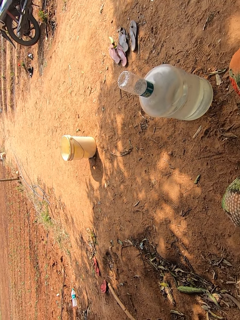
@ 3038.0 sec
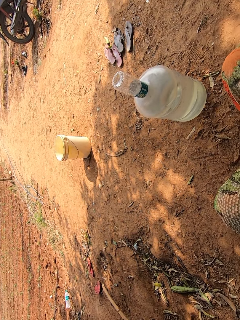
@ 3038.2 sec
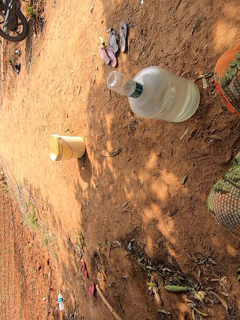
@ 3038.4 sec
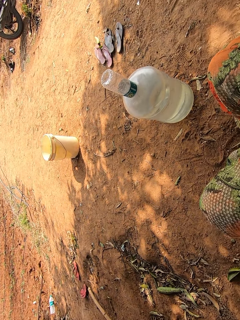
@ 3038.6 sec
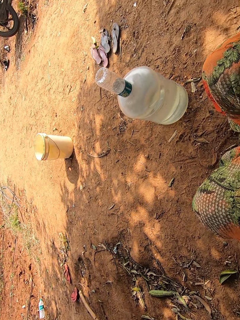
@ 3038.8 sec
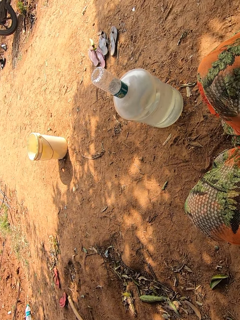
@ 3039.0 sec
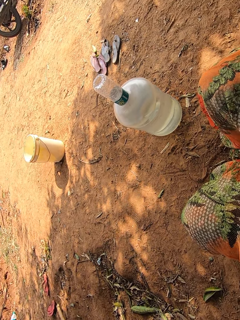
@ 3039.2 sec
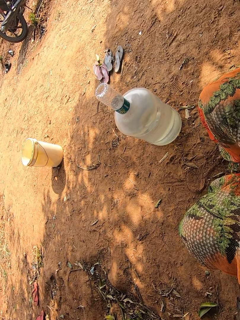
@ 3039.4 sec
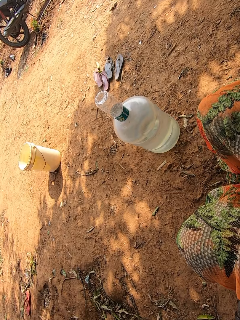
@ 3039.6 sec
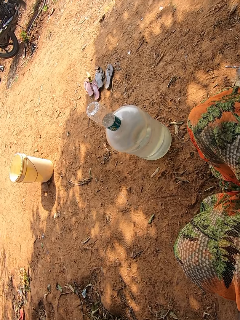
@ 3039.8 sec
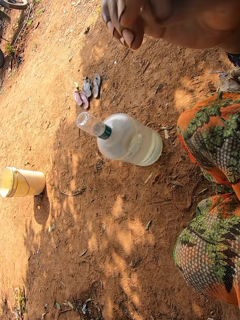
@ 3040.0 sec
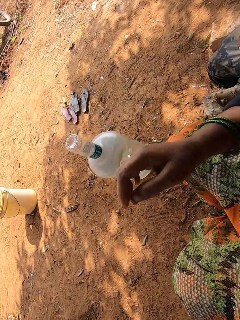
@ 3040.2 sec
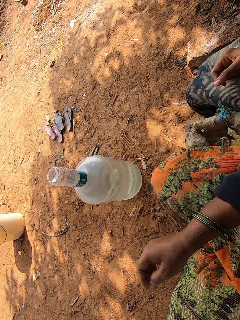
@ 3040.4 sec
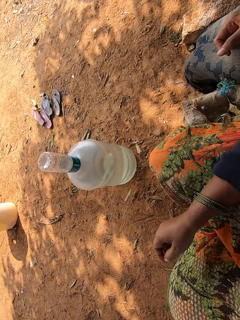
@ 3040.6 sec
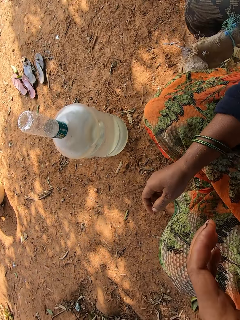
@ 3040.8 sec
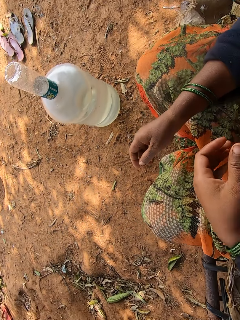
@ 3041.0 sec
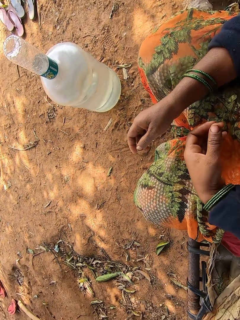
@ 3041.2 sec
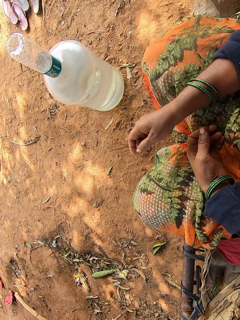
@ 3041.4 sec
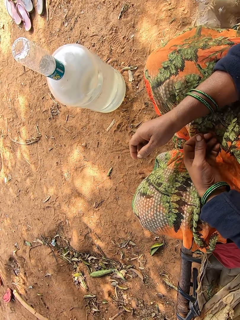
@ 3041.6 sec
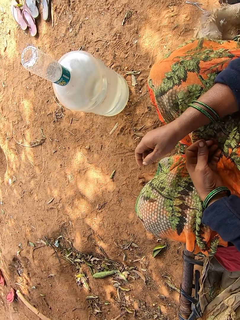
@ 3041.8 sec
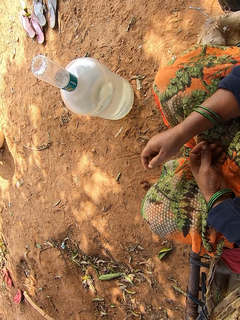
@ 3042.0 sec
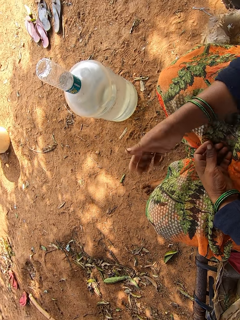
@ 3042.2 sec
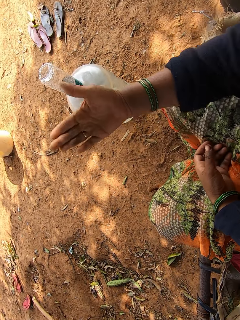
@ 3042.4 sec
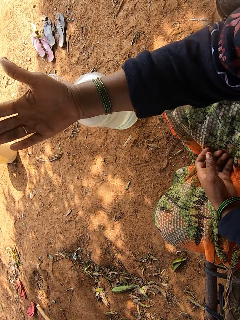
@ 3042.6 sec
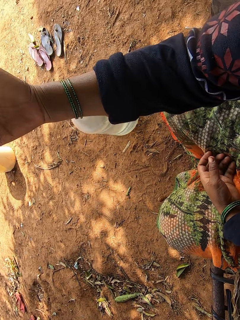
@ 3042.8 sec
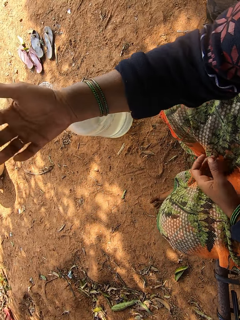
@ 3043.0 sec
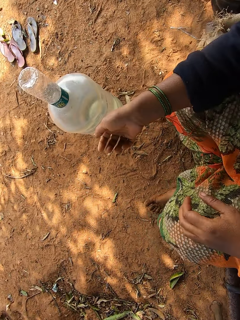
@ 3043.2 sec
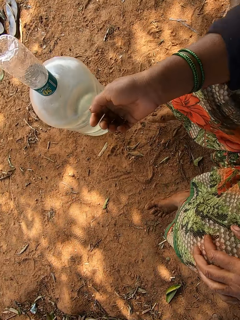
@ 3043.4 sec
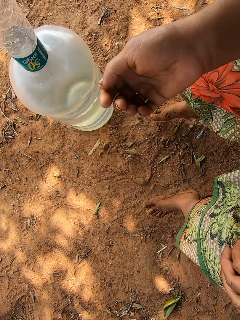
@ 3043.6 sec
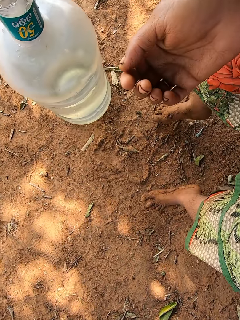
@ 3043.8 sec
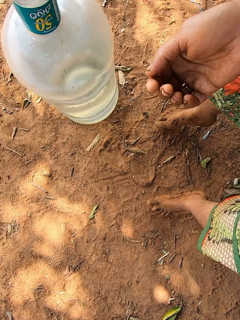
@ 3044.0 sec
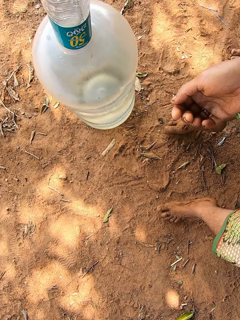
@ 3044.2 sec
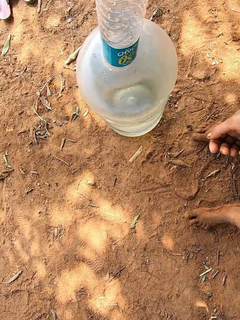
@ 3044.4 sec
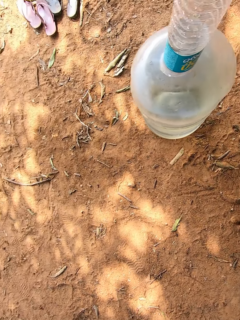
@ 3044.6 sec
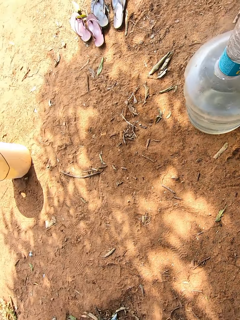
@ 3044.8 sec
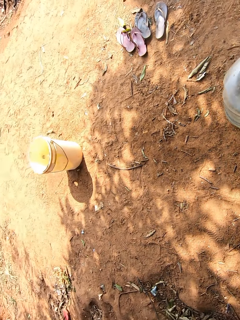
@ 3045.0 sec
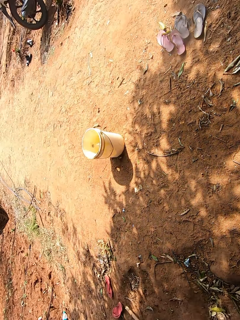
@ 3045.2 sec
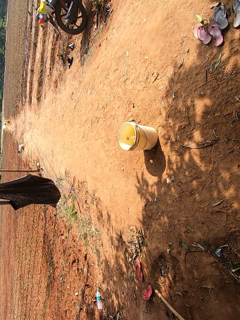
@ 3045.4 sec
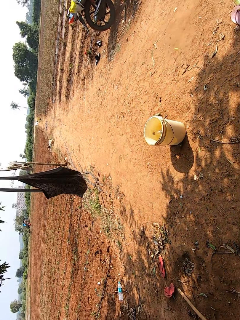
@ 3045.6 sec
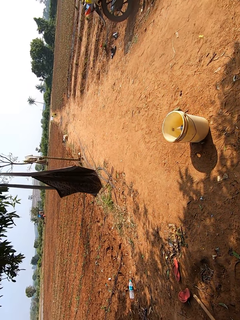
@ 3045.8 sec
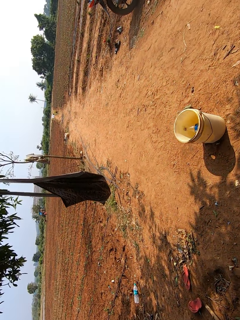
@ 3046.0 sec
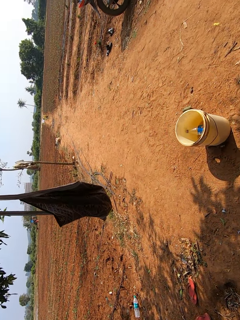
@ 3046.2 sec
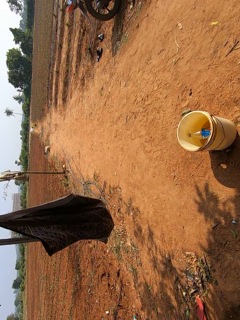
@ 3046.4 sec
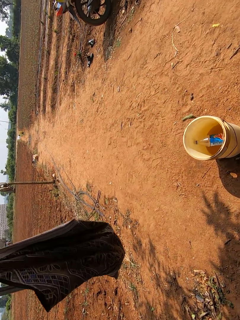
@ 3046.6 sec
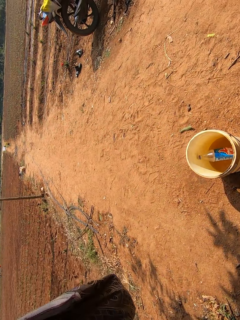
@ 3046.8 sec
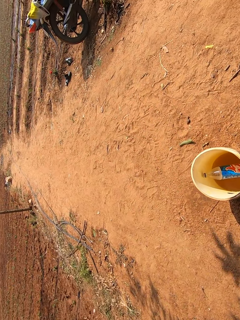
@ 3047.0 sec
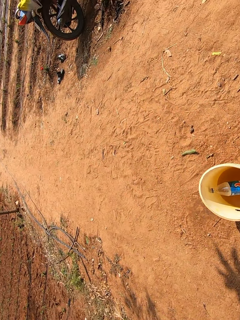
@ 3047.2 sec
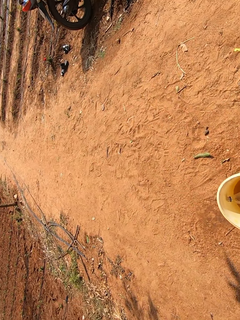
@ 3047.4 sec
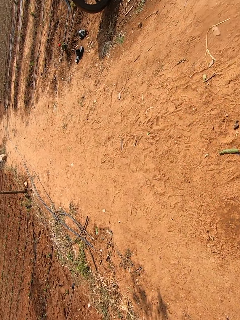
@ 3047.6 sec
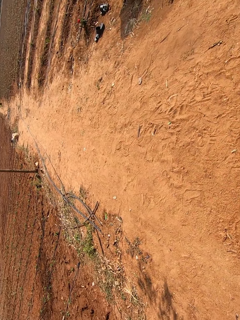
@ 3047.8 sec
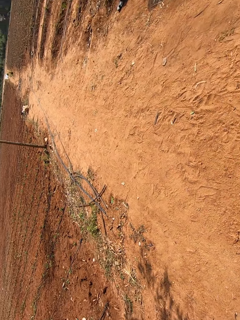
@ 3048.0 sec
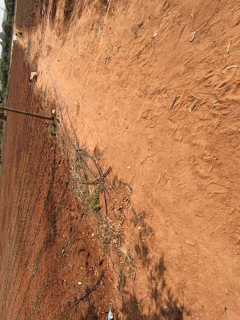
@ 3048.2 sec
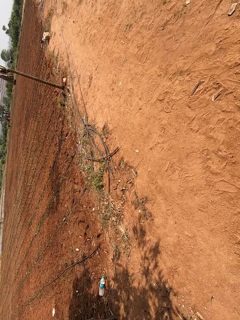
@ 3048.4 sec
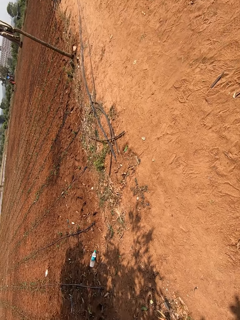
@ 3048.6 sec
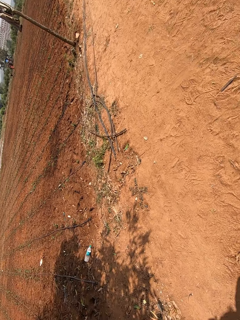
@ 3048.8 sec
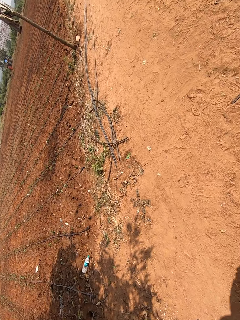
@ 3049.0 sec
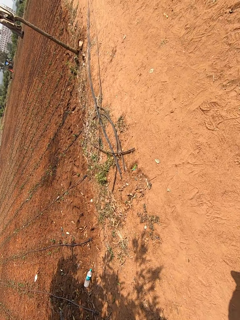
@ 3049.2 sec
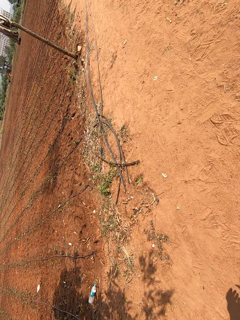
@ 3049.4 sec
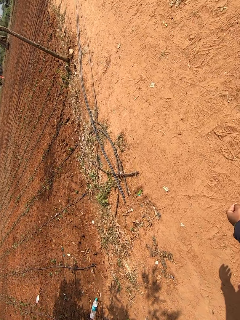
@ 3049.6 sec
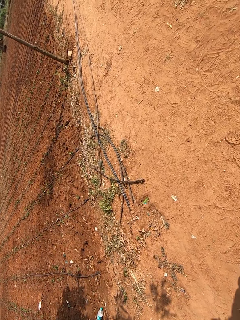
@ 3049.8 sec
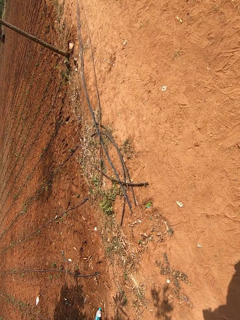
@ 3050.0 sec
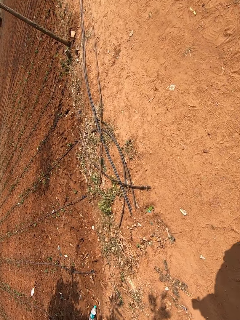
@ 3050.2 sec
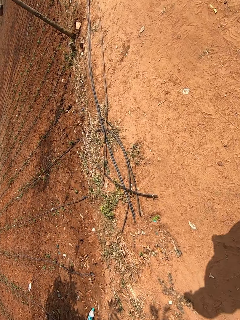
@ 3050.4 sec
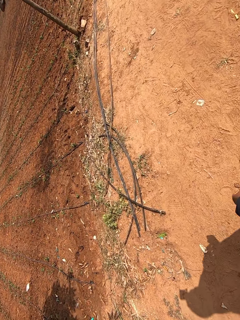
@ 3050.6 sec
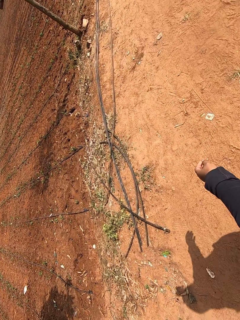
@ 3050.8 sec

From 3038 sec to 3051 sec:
The camera wearer adjusts hands. They stand from a chair. They walk along a path in a farm.

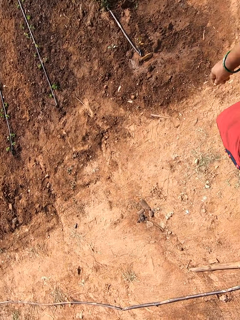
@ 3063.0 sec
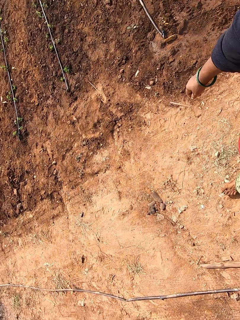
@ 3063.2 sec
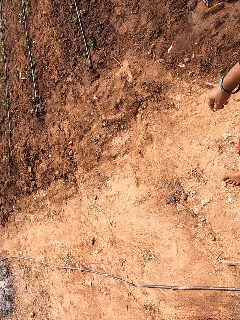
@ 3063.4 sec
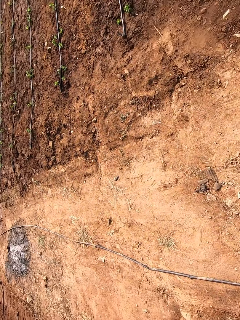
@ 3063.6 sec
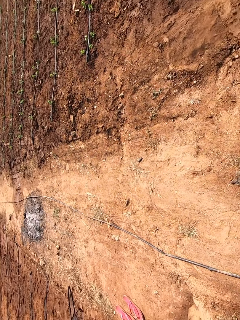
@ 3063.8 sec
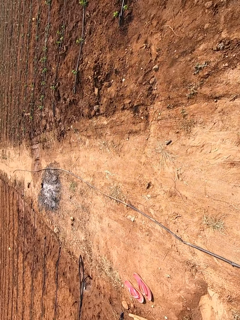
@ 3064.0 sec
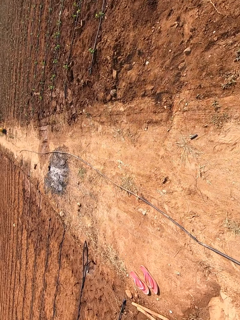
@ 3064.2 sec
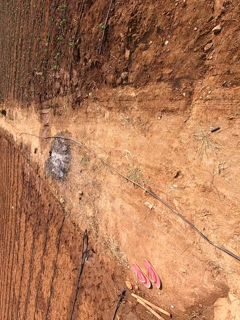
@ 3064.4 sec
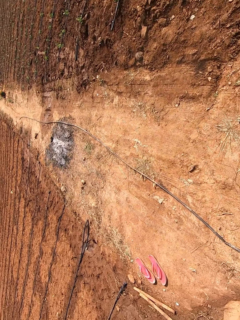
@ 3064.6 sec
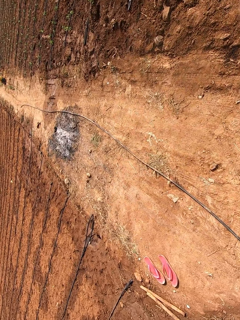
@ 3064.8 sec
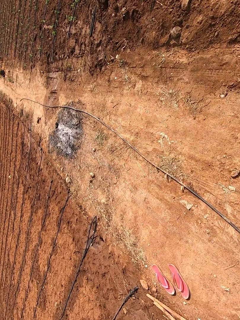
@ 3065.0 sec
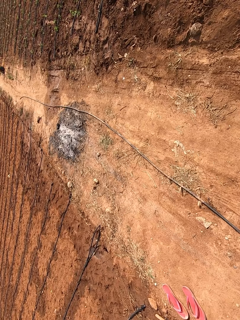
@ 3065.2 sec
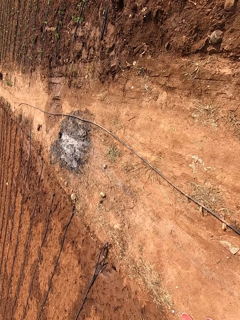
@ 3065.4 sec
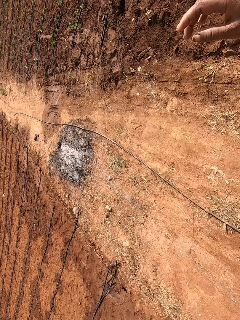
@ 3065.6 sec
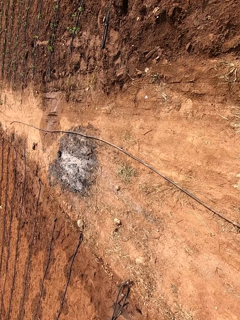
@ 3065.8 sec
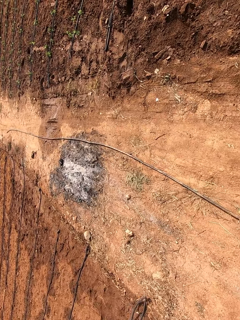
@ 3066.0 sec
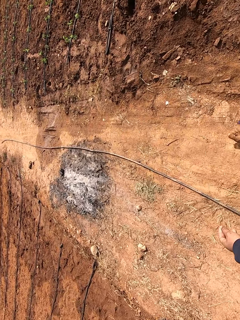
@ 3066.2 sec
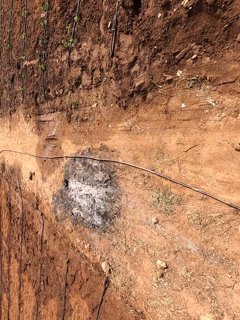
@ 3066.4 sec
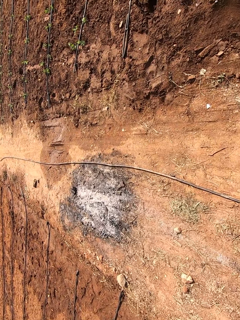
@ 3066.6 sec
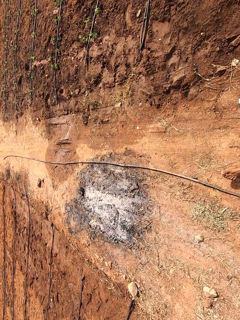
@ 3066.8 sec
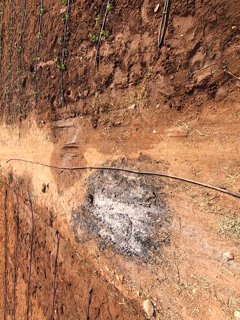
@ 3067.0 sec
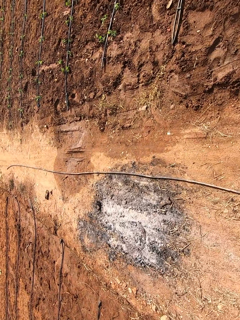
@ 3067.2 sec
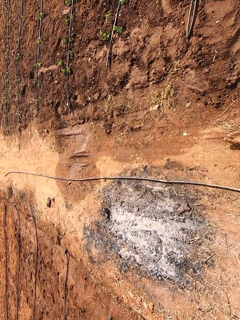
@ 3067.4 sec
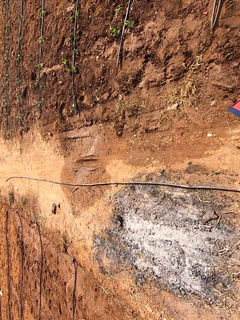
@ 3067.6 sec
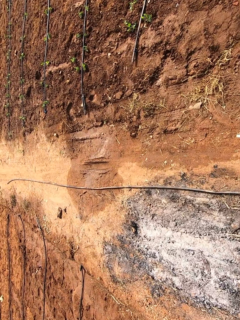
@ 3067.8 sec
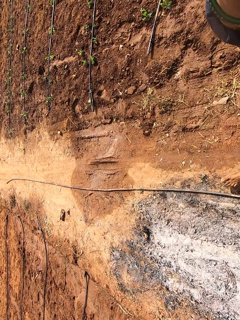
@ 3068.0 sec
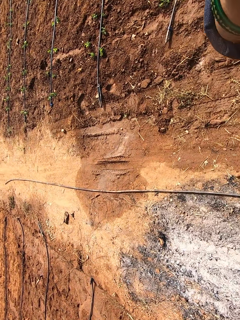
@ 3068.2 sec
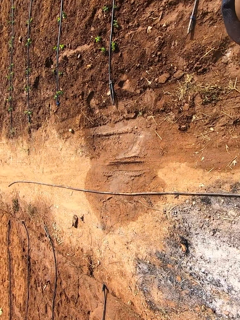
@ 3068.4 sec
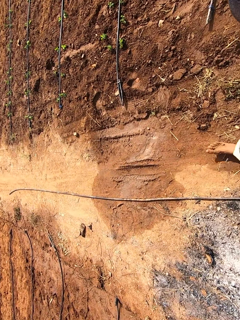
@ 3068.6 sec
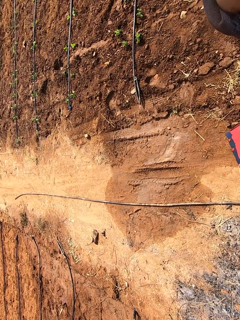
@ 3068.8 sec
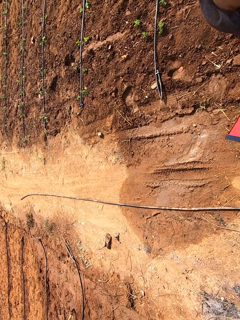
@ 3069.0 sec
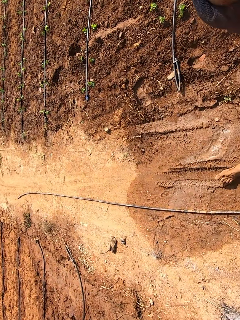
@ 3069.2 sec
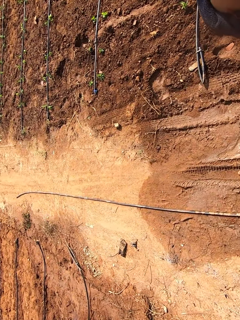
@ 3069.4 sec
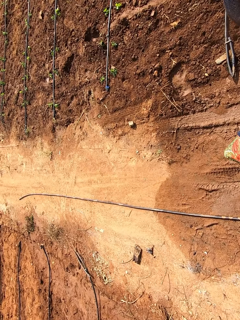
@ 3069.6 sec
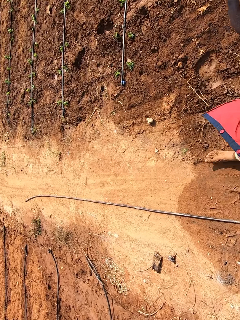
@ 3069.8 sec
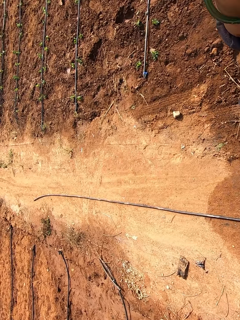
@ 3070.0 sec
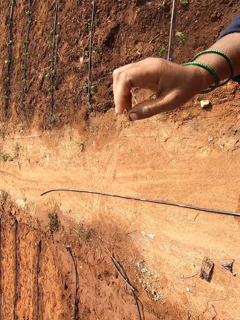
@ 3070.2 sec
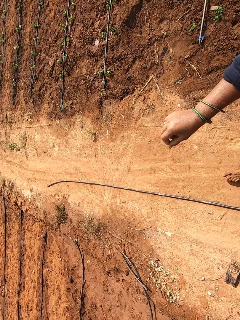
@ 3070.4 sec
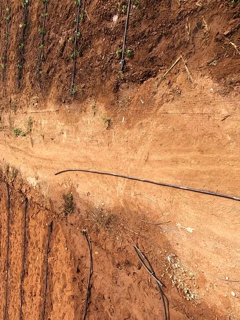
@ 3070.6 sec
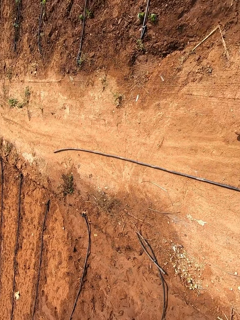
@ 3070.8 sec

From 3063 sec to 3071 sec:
The camera wearer adjusts the camera on her head with her right hand.
